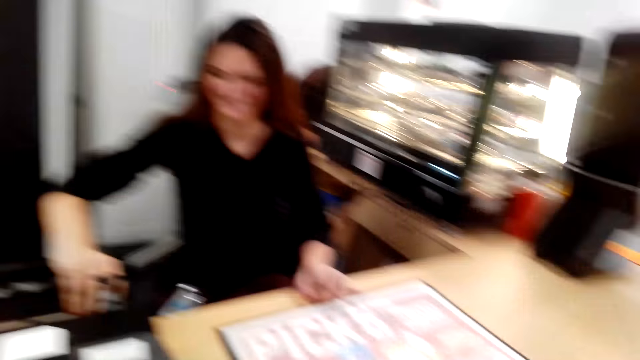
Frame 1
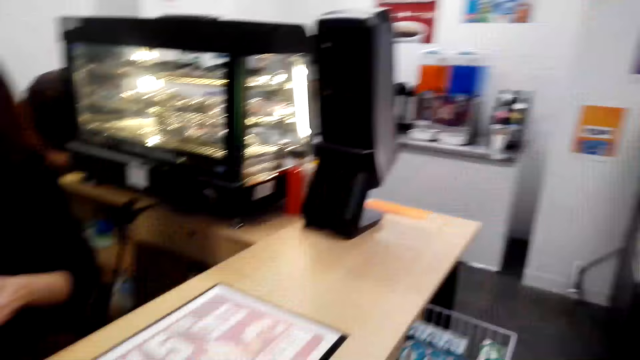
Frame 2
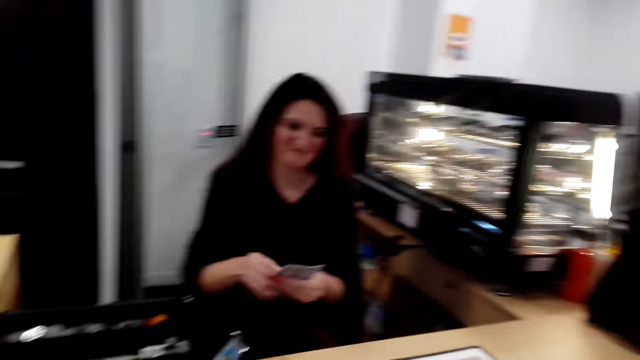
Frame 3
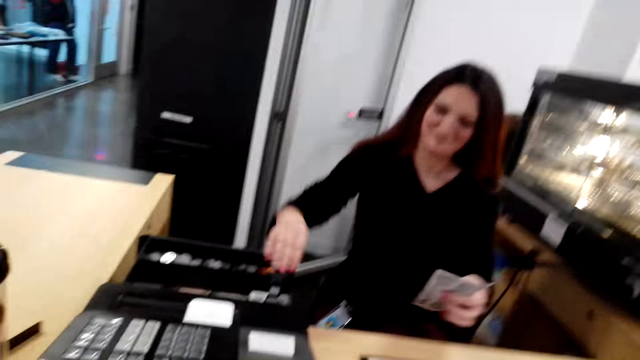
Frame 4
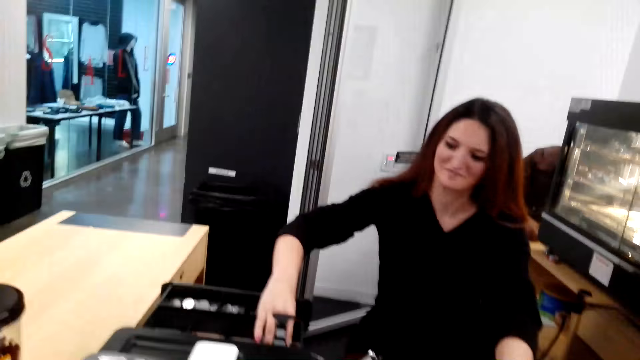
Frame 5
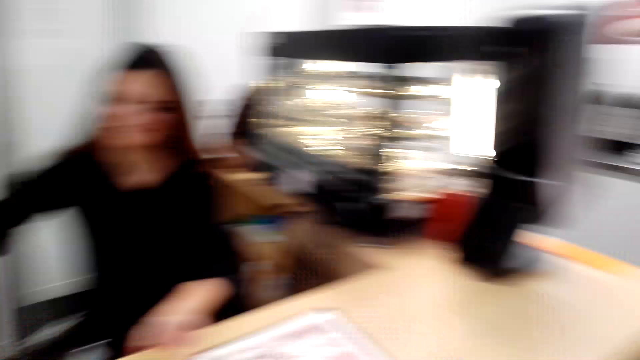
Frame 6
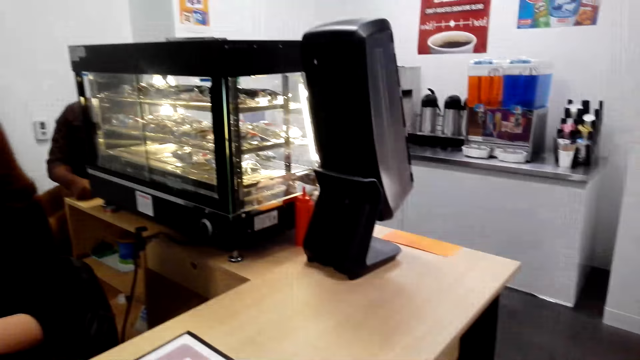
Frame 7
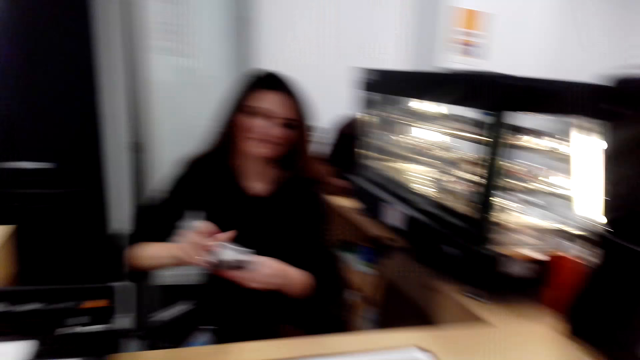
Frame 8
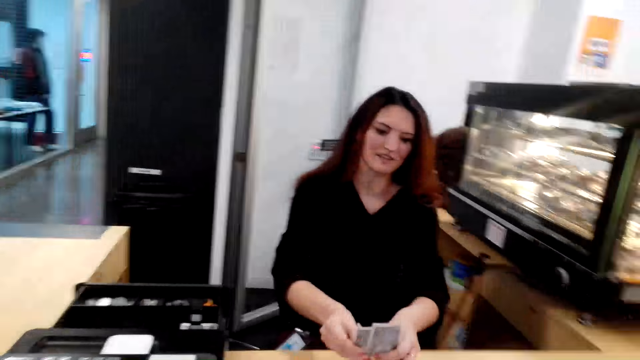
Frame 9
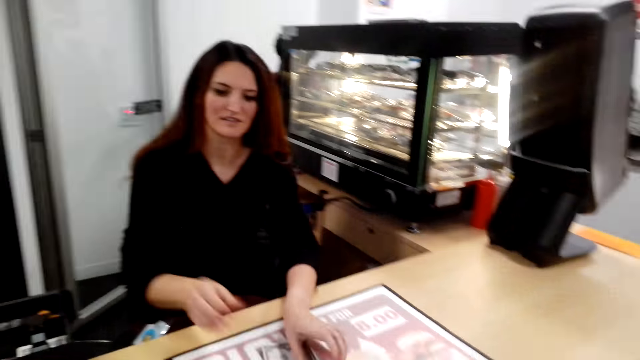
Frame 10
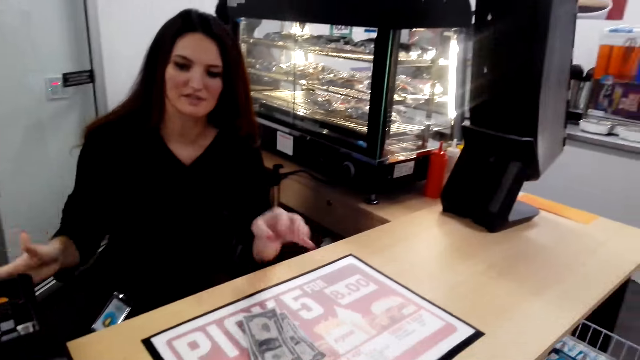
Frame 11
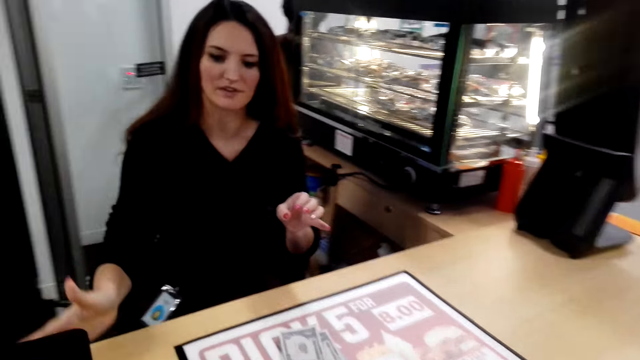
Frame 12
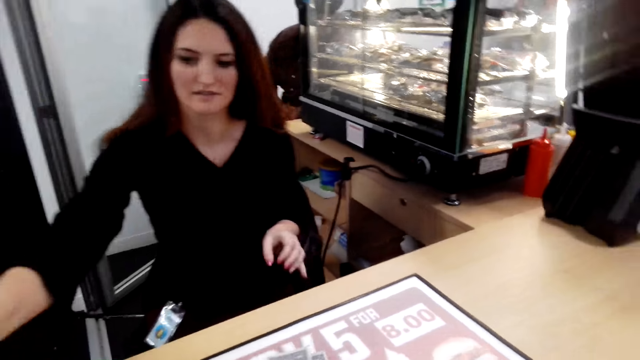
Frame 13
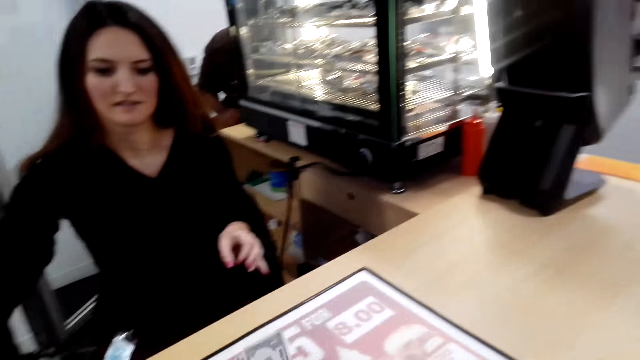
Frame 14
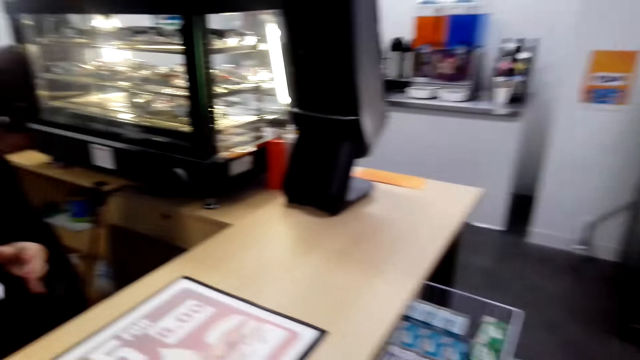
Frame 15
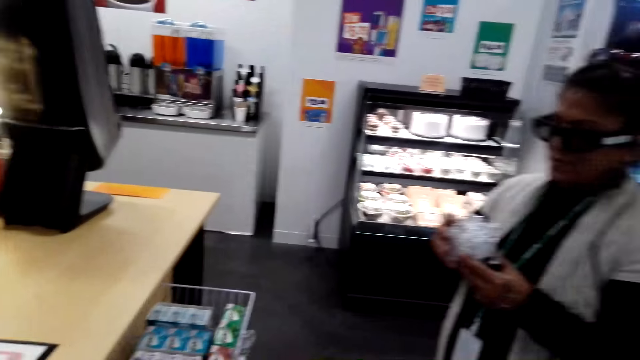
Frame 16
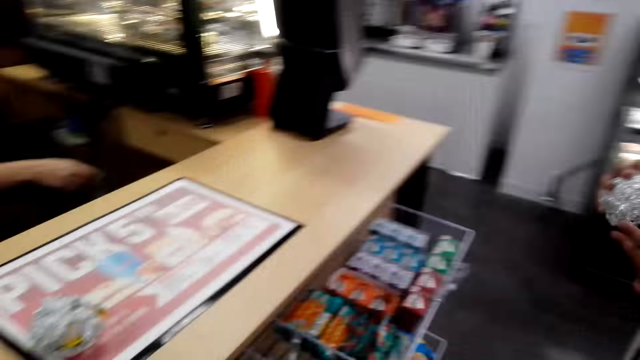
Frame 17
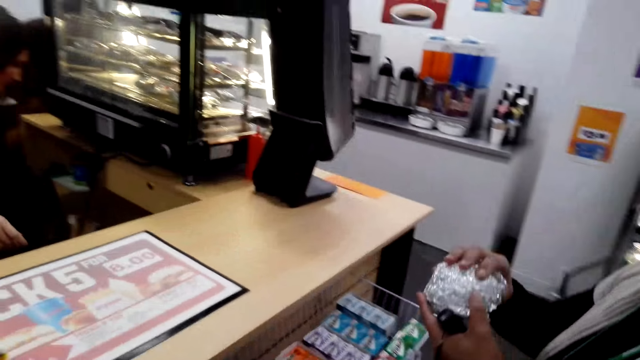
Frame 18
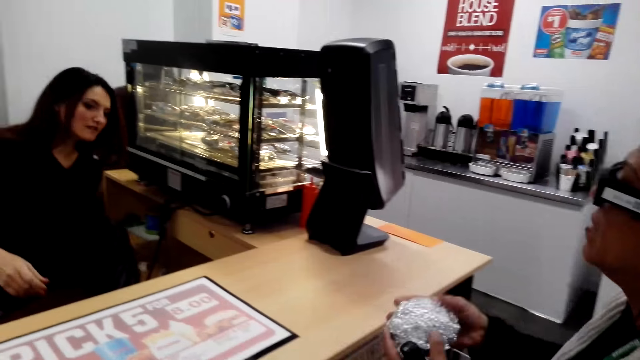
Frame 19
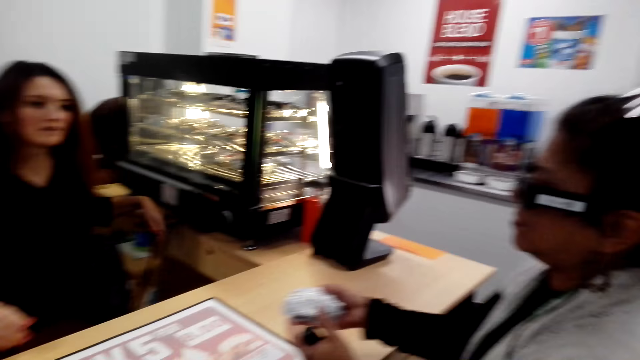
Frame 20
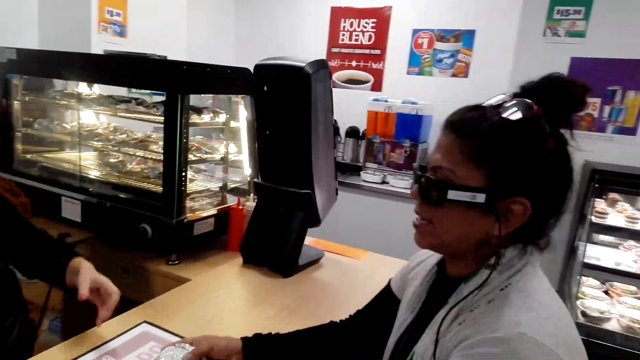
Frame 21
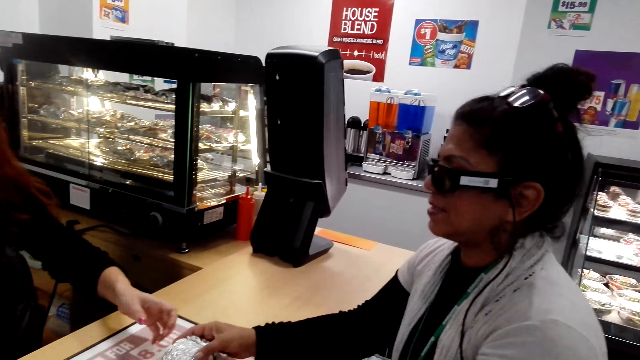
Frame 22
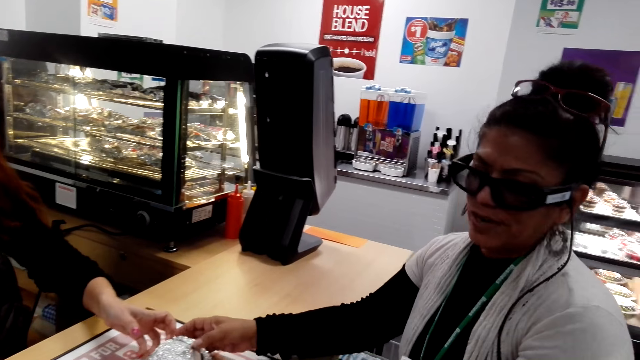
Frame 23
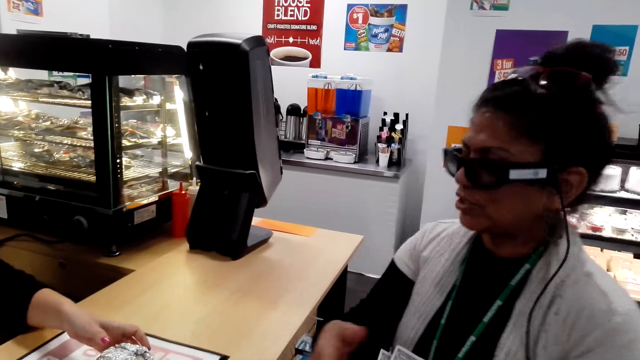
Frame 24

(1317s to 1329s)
A lady gives the camera wearer the money. The camera wearer looks at the lady. Another lady talks to the first lady.

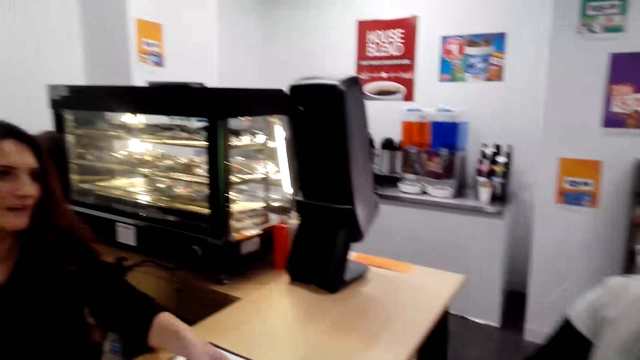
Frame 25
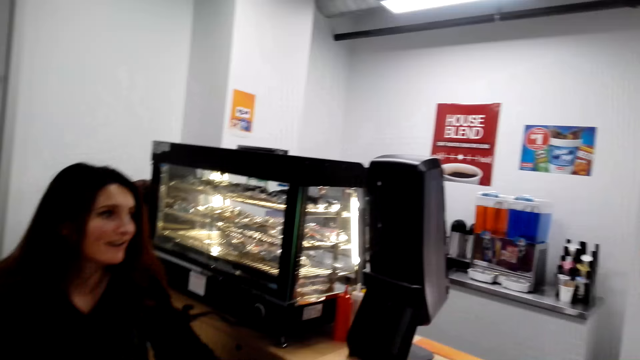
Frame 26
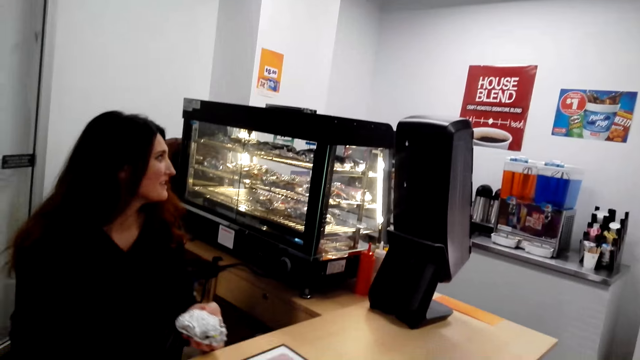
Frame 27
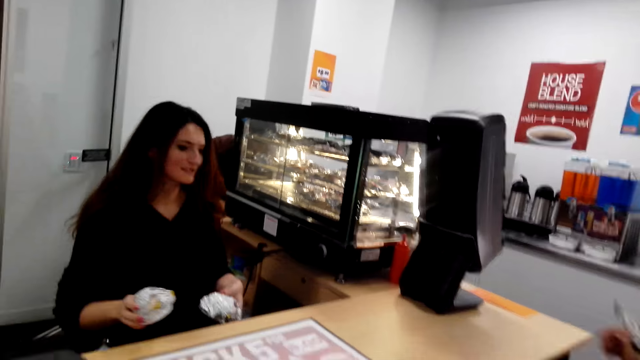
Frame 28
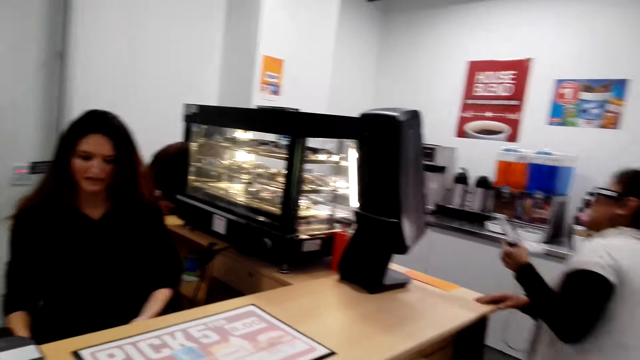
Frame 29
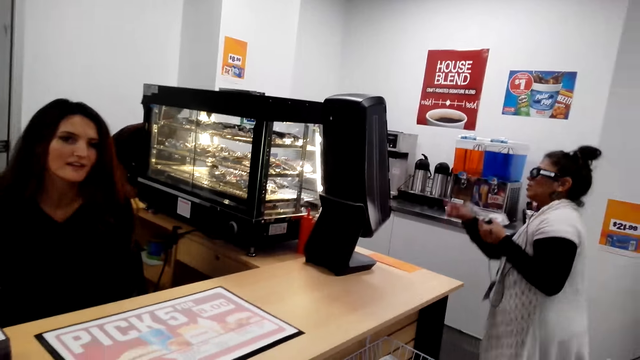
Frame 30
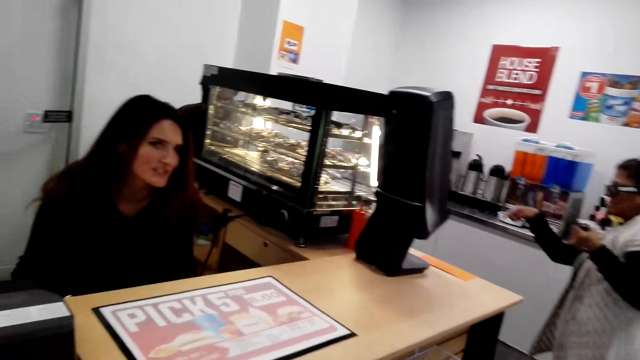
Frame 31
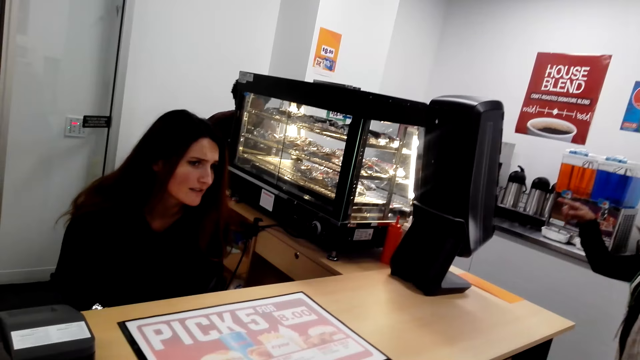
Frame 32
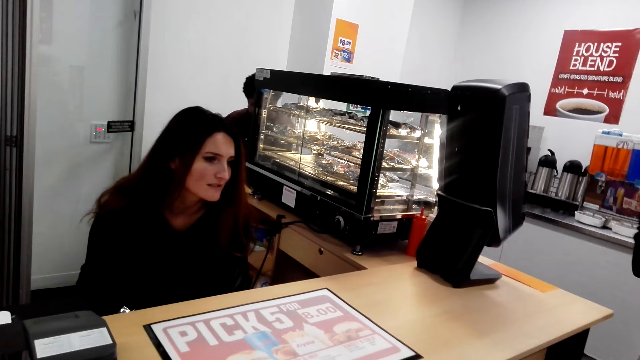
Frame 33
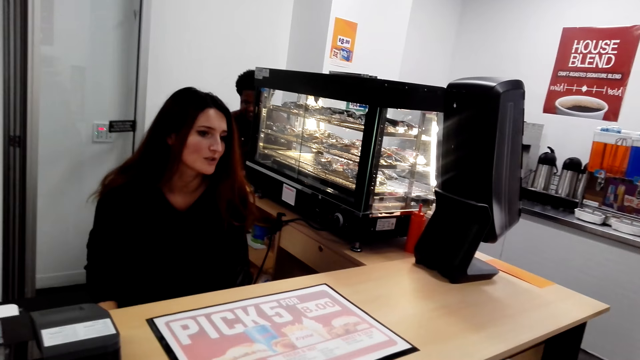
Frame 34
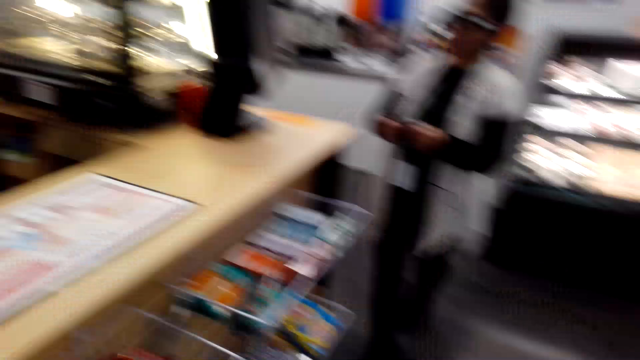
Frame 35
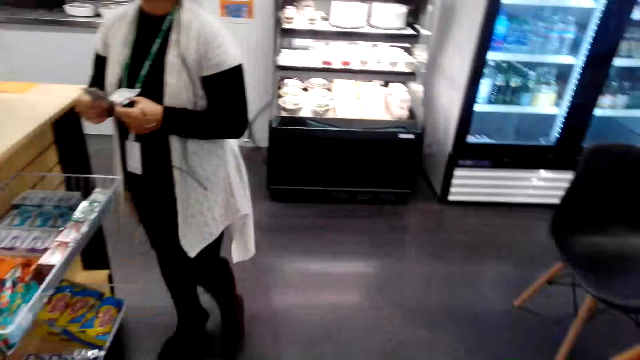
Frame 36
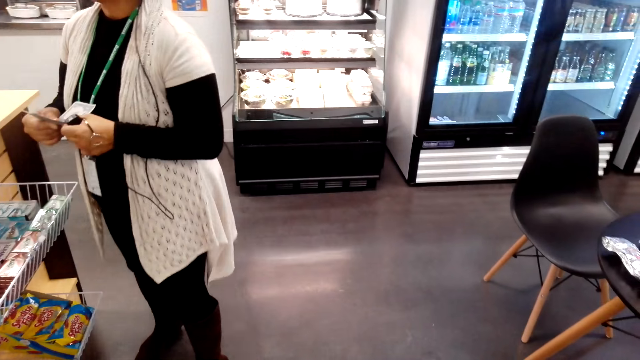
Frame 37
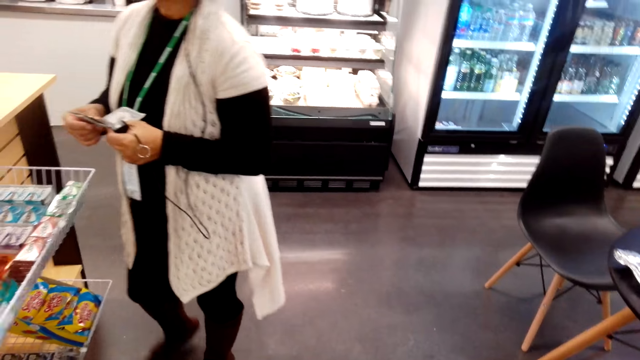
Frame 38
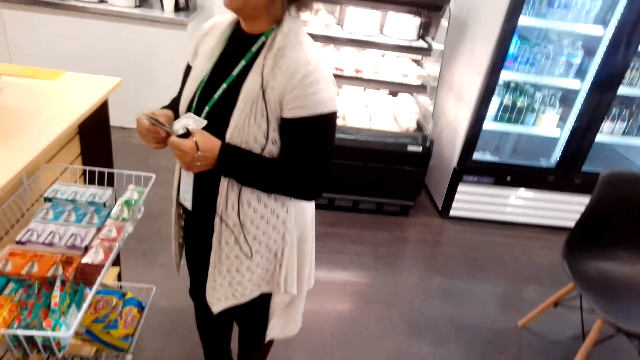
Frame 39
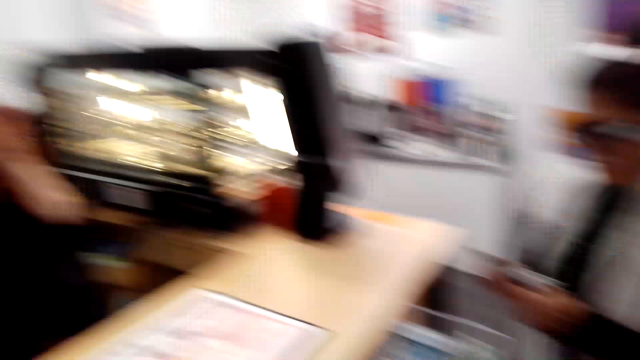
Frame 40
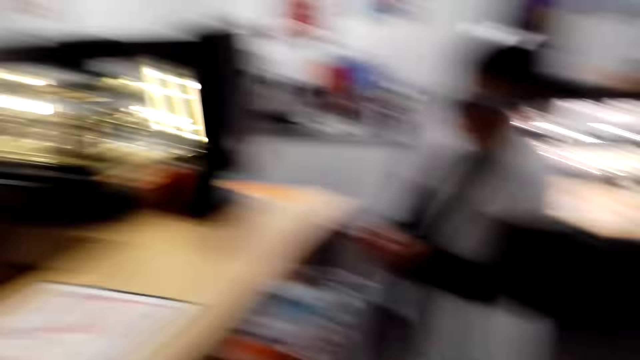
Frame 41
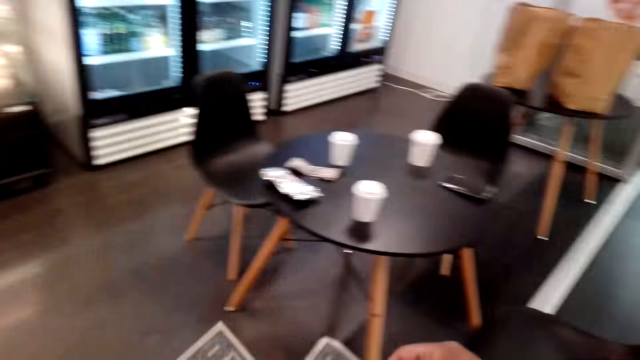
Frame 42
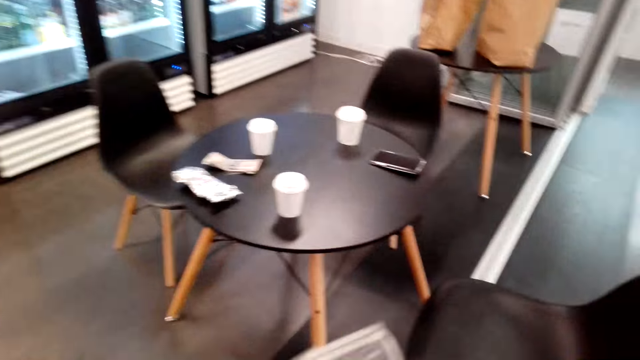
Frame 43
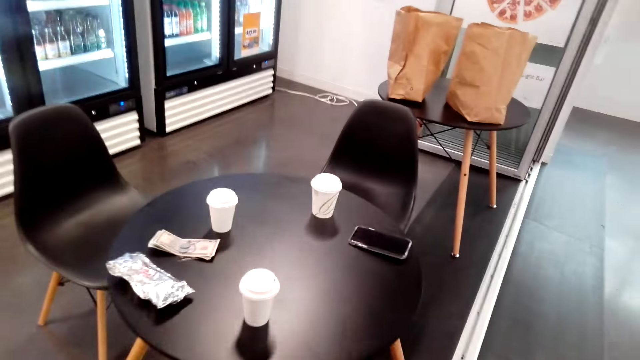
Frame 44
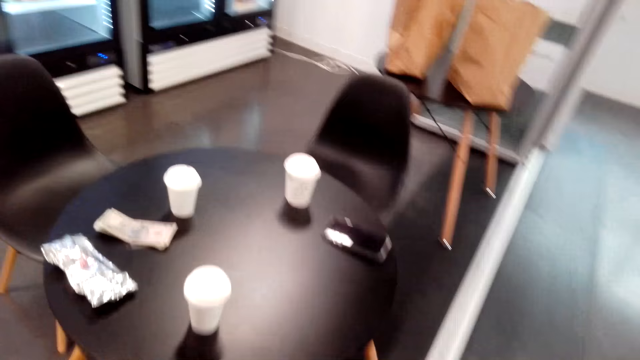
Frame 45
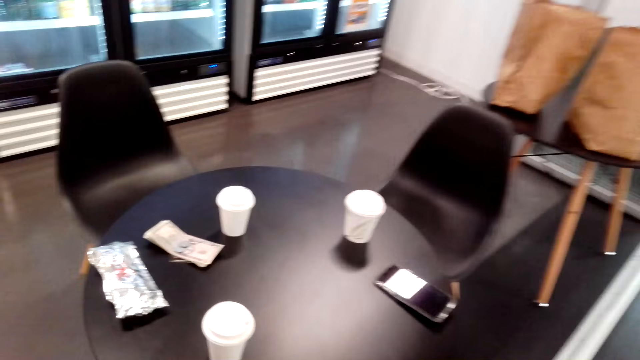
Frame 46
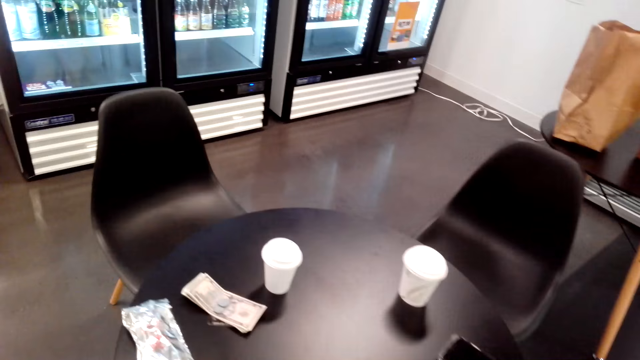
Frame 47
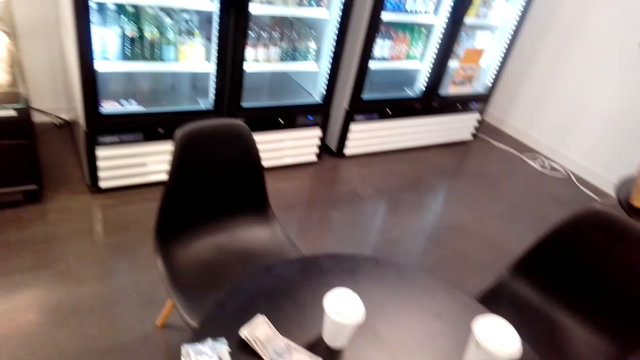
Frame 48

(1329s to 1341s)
The camera wearer looks at a woman. They walk around the restaurant.
